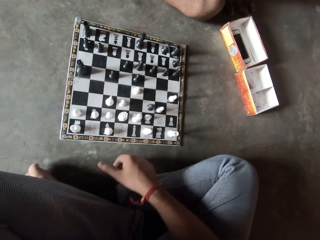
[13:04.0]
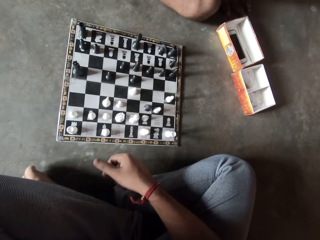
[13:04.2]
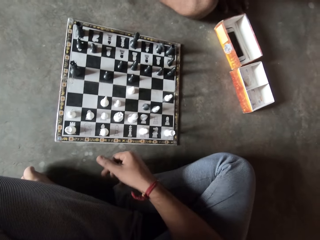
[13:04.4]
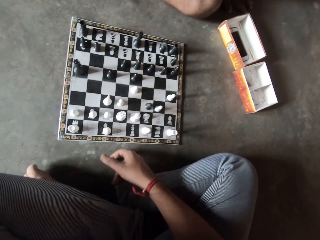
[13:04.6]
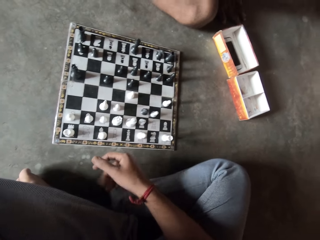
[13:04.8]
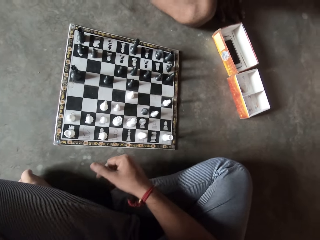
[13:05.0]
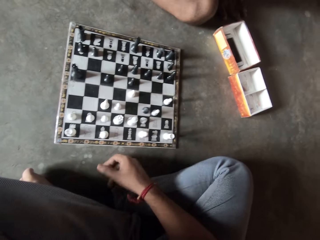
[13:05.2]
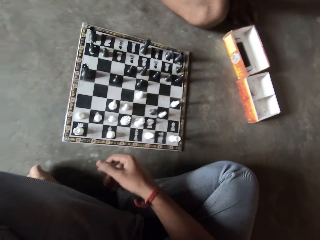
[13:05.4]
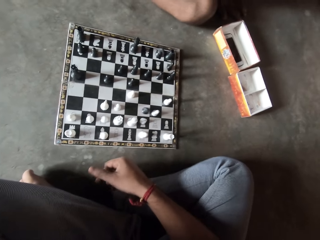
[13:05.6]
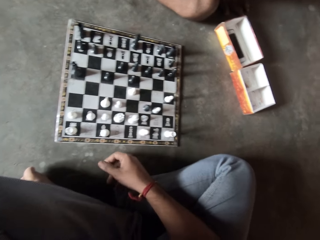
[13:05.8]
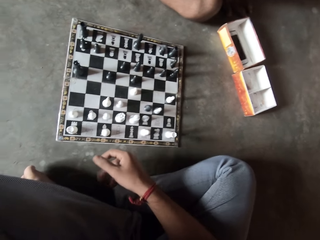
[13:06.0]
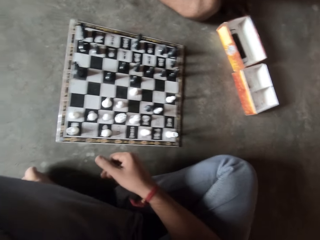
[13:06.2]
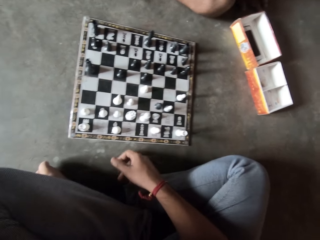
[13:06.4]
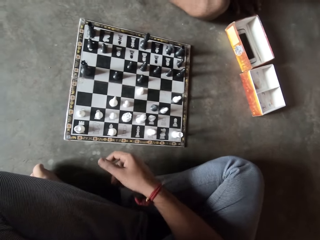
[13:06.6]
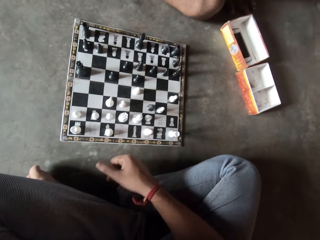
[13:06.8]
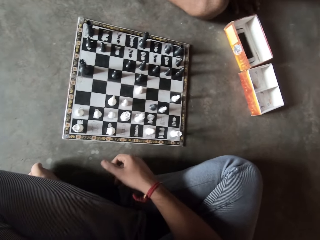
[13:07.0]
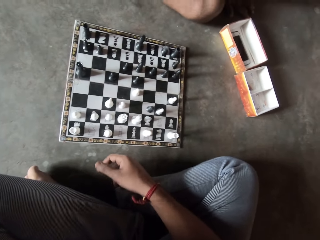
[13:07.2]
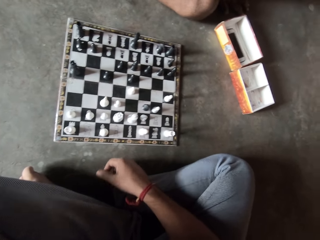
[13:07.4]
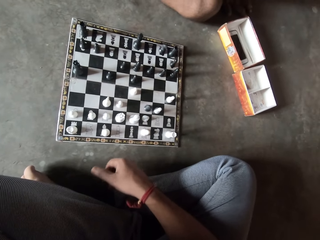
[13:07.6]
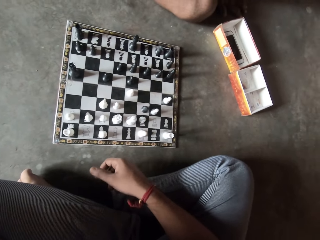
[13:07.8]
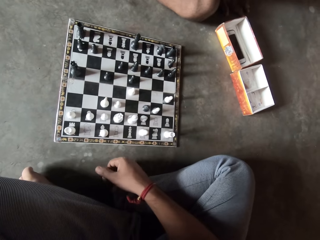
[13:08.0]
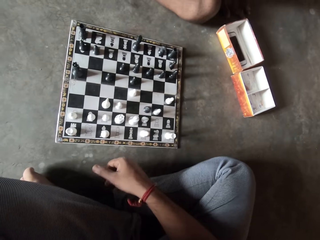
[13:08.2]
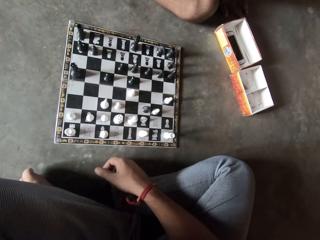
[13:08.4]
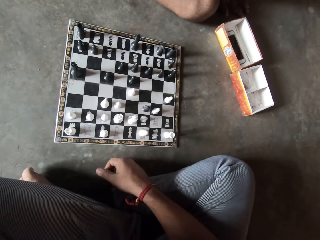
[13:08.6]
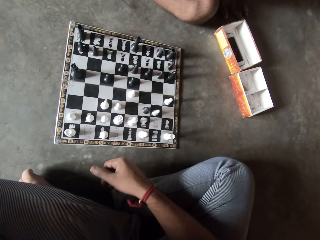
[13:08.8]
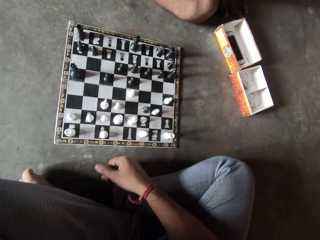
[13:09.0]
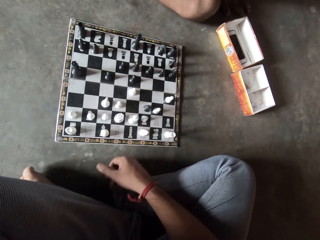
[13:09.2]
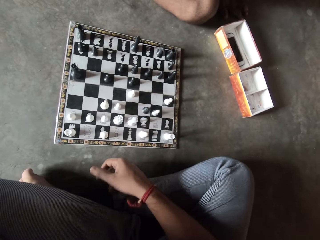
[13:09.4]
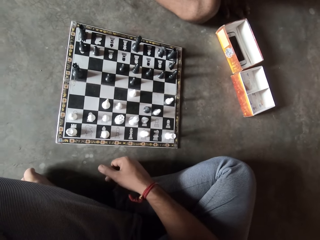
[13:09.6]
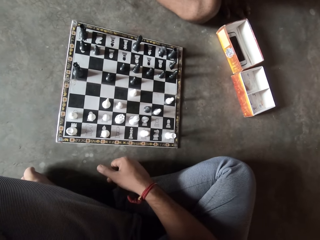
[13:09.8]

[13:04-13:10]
The camera wearer looks at the chess board.

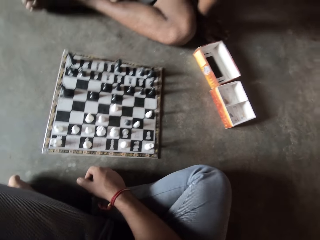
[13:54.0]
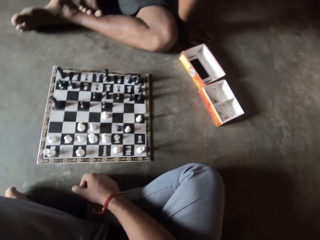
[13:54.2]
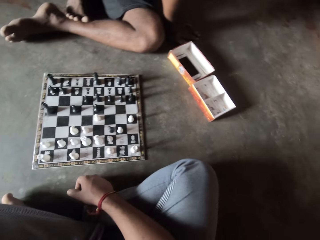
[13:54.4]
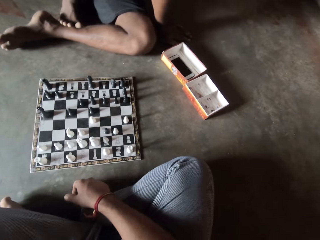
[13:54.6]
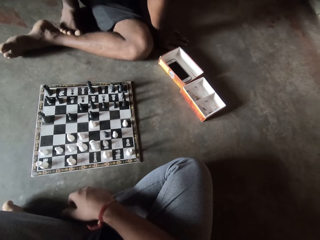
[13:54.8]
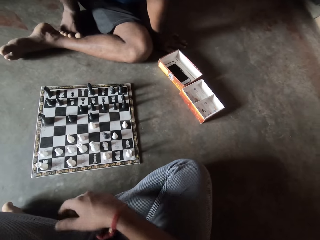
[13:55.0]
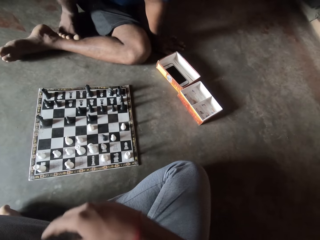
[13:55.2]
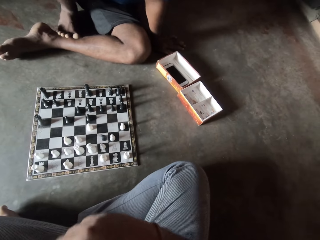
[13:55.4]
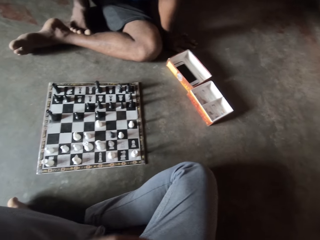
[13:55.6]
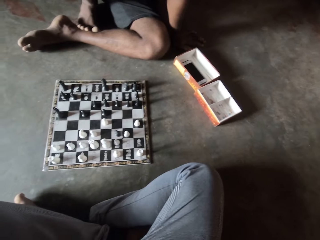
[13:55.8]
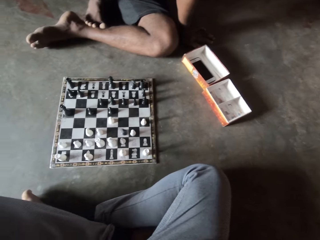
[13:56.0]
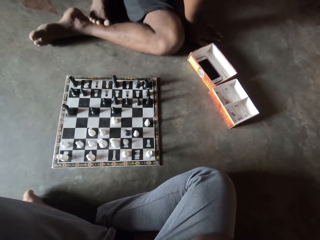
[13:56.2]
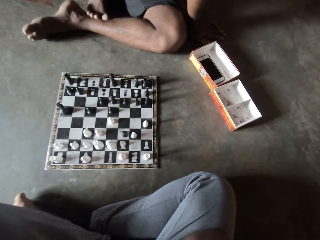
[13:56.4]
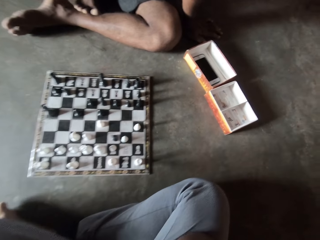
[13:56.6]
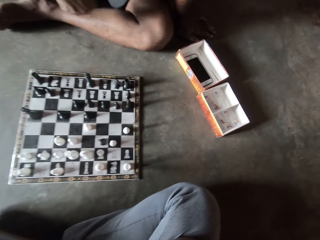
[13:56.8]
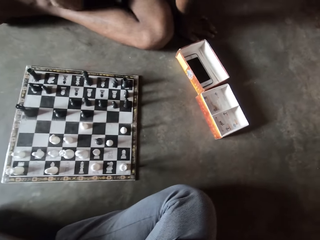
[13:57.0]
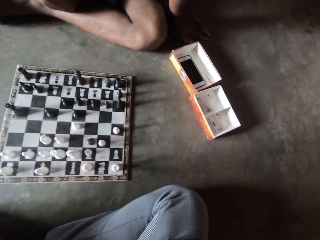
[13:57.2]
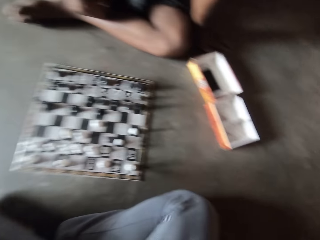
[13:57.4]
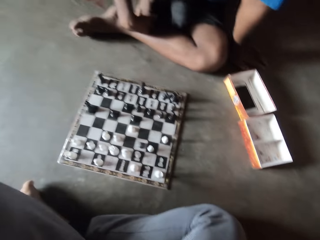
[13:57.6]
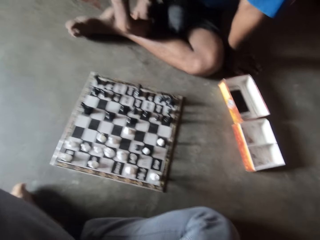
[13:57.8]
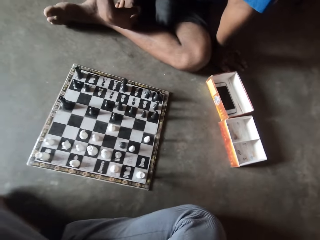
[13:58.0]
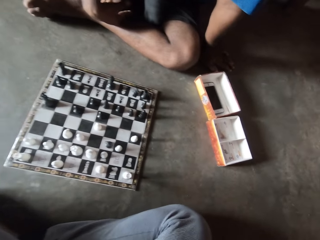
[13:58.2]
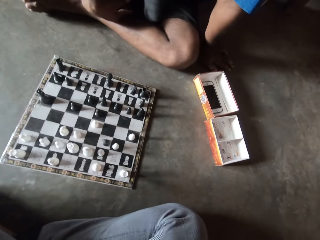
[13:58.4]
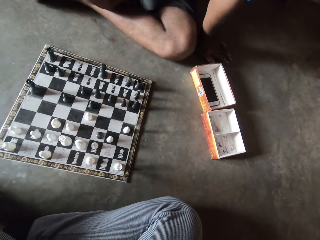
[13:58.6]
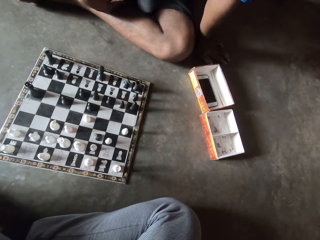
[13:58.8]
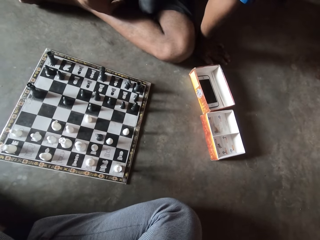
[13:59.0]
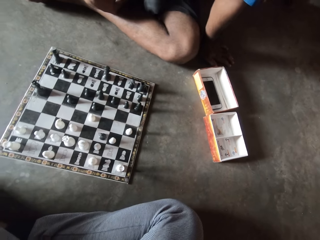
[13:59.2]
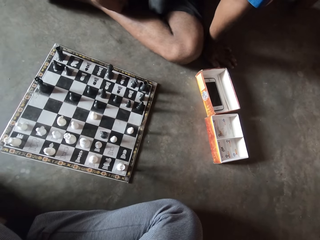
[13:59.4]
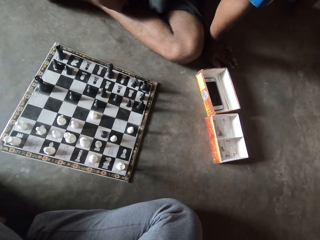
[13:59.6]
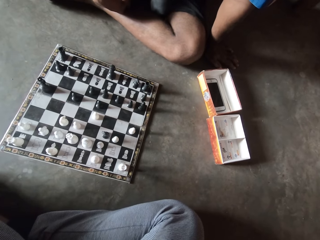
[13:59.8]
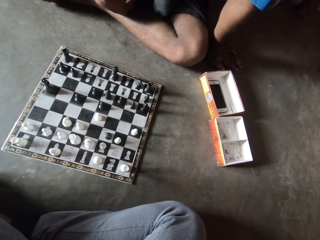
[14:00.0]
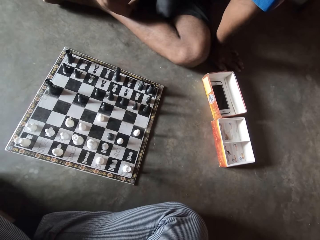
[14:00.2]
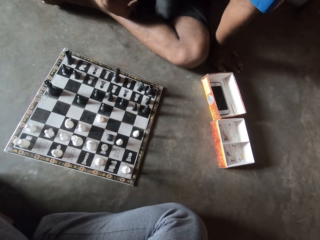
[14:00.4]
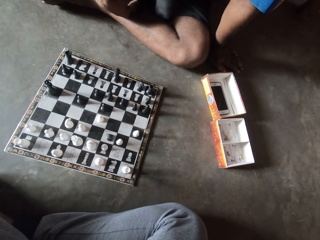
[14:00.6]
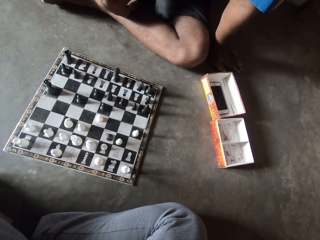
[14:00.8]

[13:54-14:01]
The camera wearer pulls his hand off his leg.

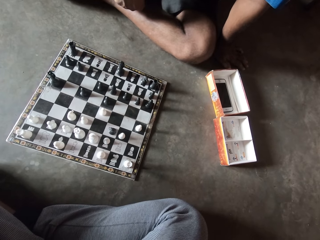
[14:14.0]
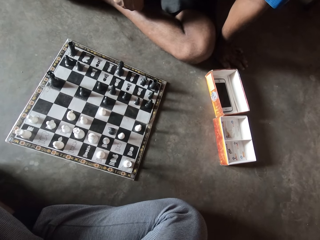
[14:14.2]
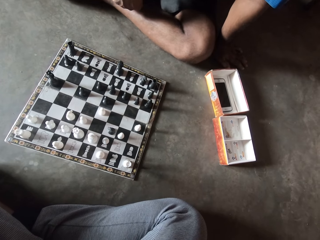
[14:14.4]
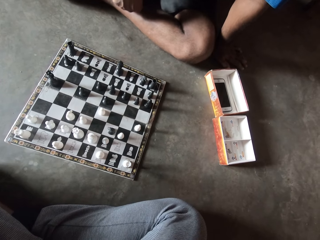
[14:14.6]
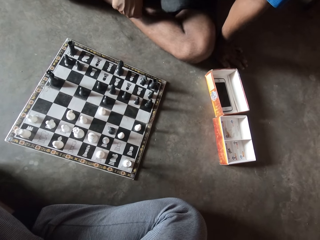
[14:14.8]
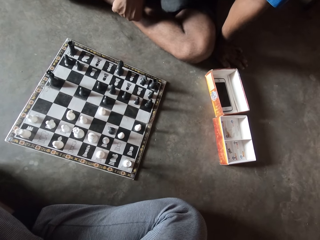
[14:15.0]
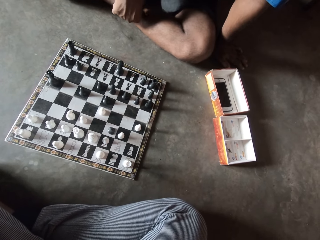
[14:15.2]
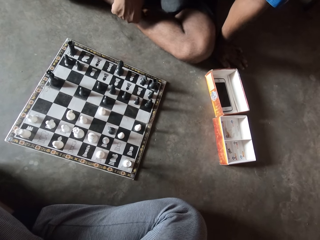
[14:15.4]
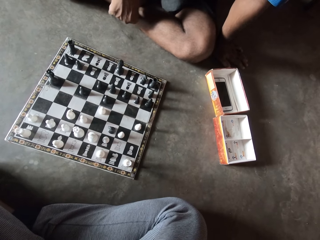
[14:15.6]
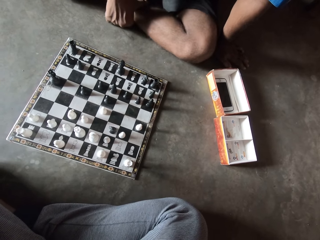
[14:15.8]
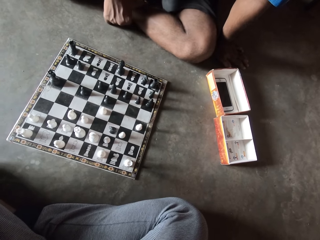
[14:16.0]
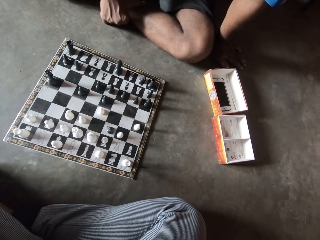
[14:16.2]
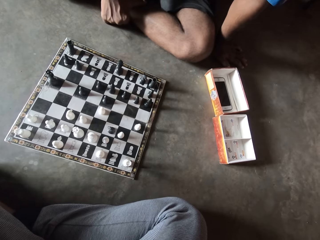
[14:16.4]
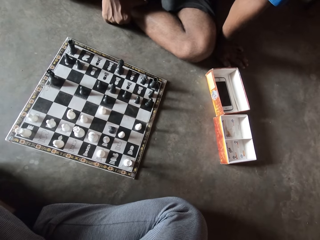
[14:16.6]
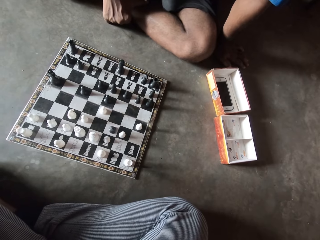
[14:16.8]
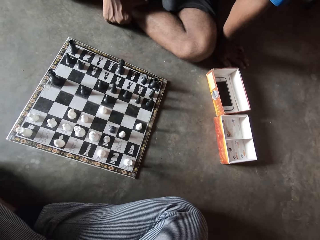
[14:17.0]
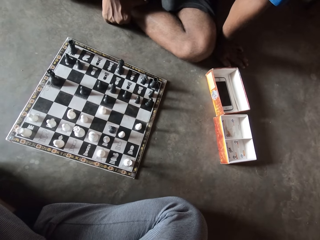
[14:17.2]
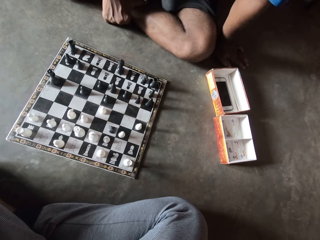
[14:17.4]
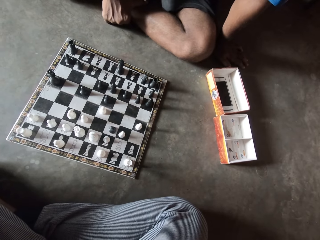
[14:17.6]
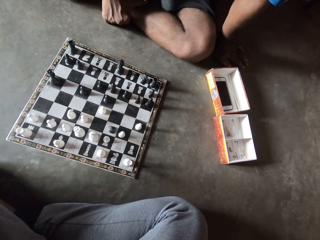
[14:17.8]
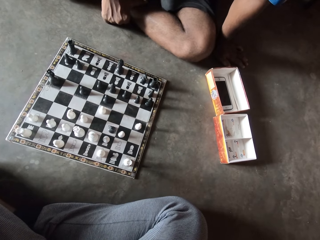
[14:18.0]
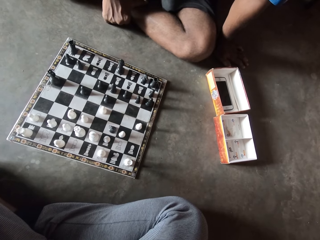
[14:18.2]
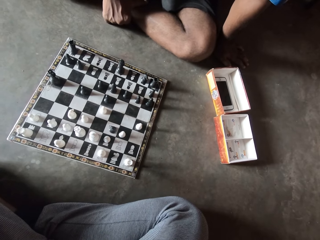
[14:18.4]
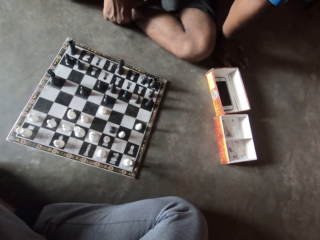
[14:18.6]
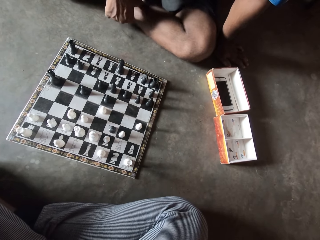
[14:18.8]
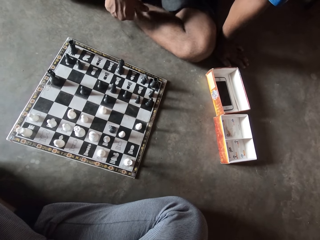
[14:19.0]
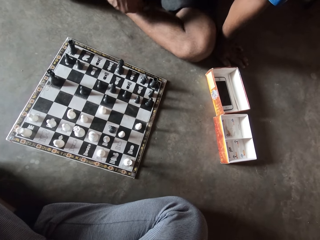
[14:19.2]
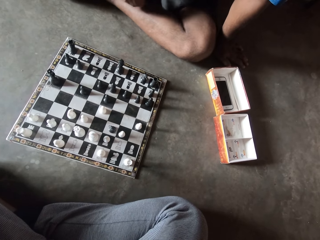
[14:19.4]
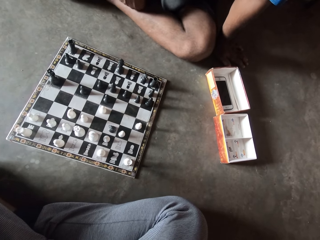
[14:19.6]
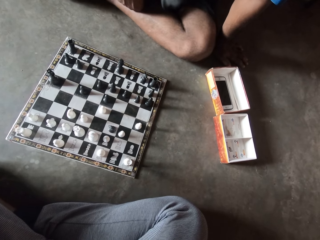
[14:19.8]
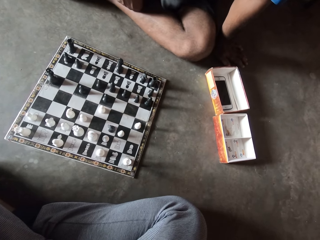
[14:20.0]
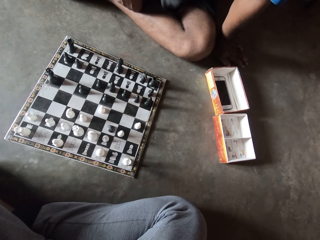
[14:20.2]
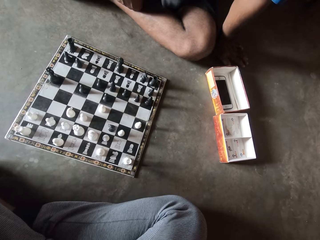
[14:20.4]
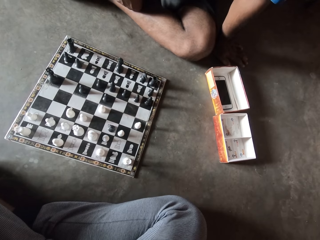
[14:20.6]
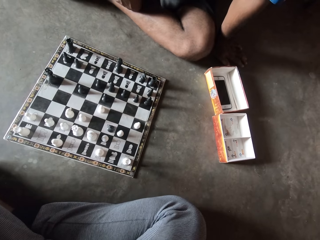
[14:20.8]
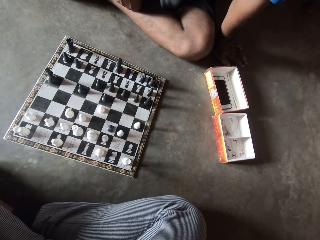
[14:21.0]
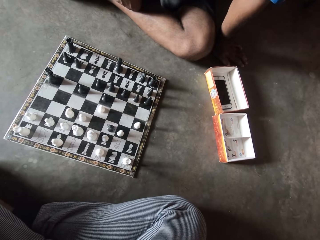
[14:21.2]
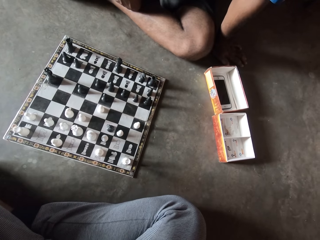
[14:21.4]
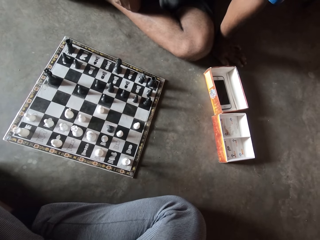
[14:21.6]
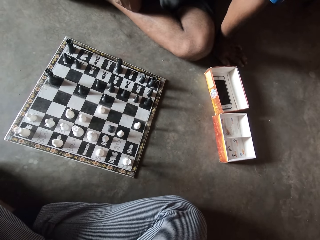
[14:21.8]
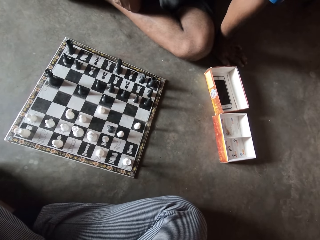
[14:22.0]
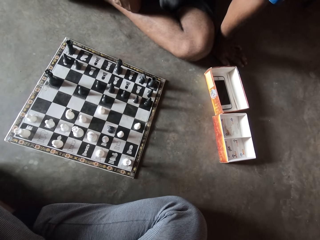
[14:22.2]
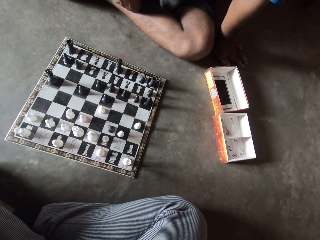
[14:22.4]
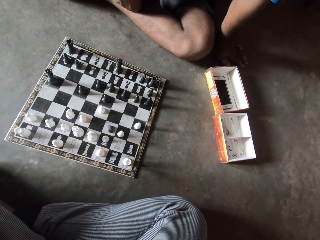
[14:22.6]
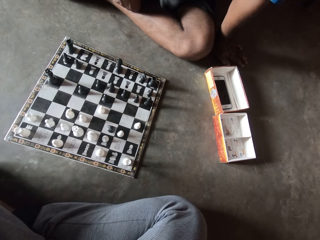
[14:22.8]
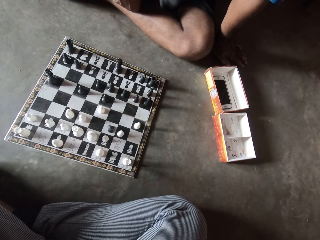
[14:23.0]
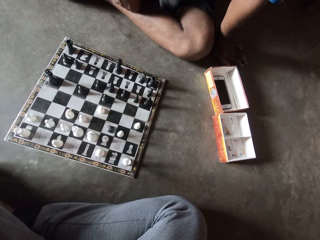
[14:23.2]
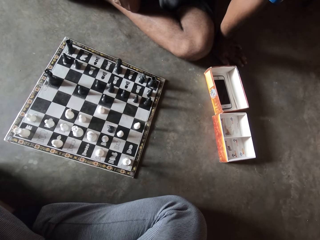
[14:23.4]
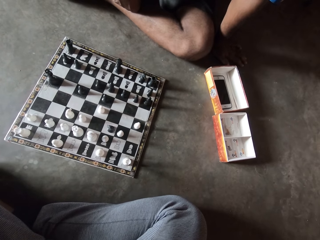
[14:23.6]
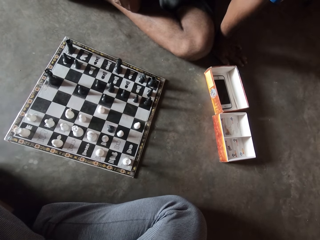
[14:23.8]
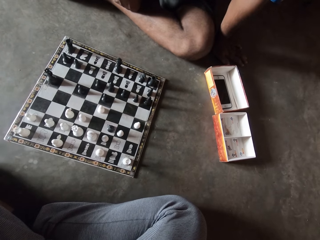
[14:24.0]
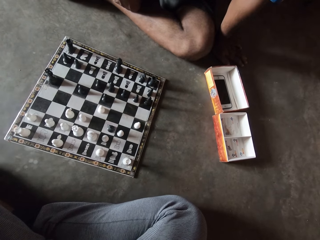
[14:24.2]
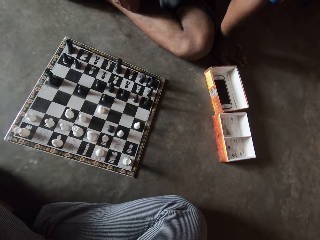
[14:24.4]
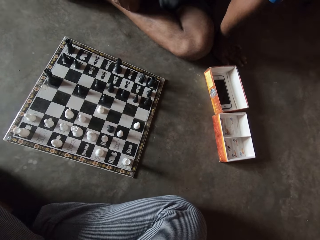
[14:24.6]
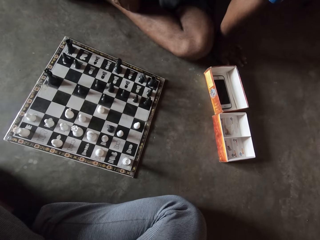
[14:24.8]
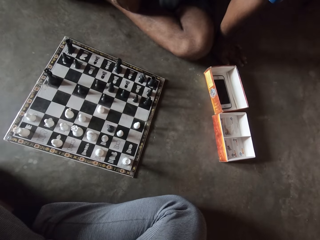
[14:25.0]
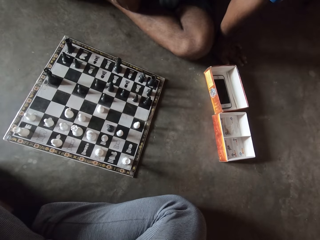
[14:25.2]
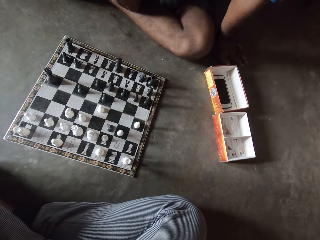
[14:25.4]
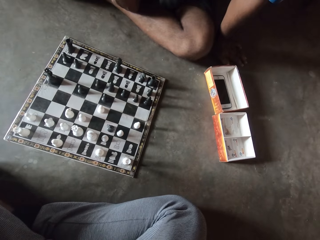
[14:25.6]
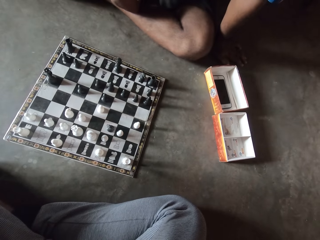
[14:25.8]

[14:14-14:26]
A man places his right knuckle on the floor. He places his right knuckle on his left leg, and lifts his hand off the ground.
